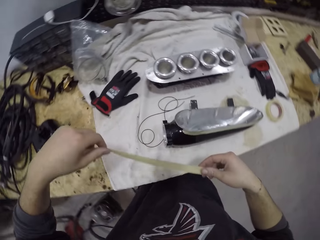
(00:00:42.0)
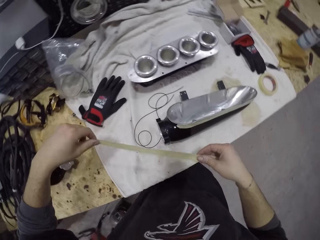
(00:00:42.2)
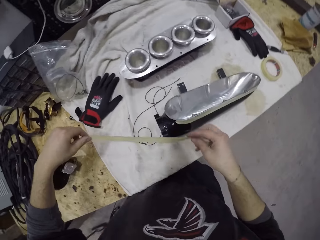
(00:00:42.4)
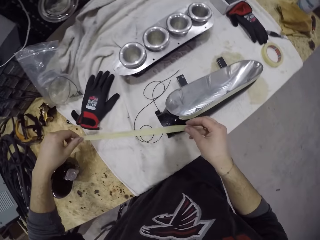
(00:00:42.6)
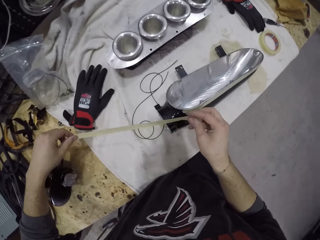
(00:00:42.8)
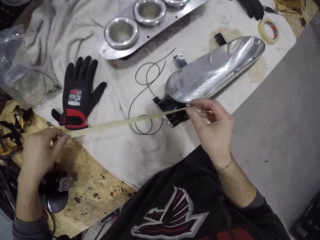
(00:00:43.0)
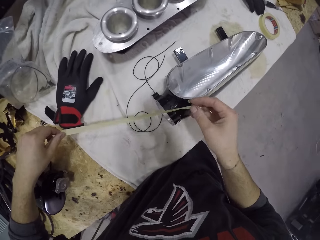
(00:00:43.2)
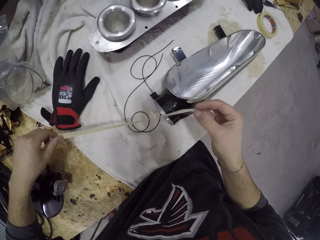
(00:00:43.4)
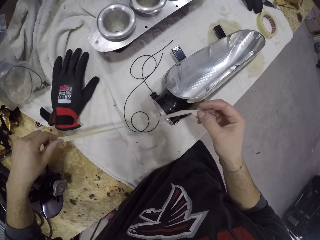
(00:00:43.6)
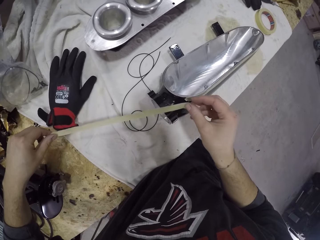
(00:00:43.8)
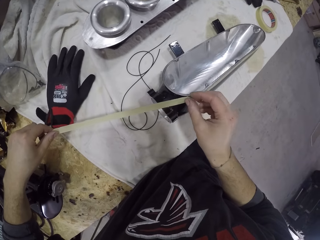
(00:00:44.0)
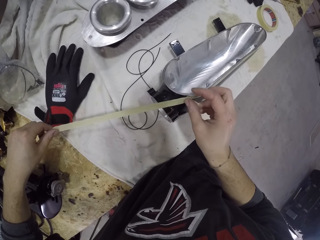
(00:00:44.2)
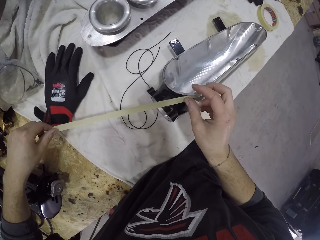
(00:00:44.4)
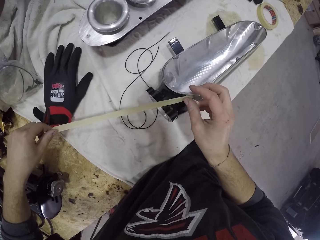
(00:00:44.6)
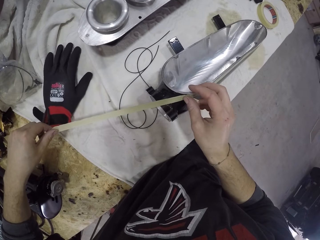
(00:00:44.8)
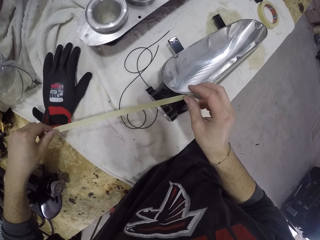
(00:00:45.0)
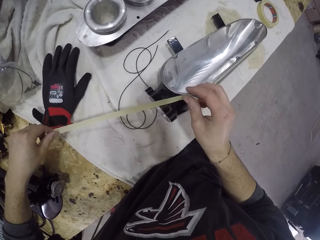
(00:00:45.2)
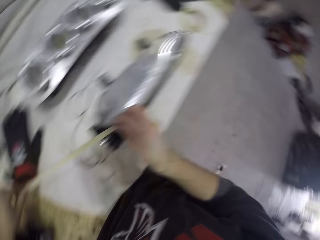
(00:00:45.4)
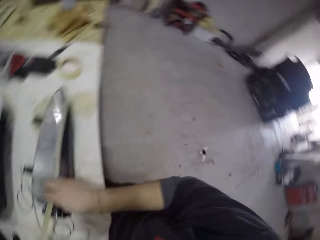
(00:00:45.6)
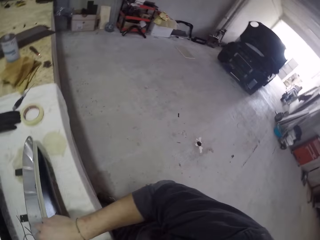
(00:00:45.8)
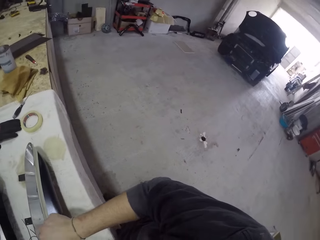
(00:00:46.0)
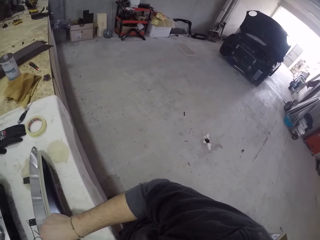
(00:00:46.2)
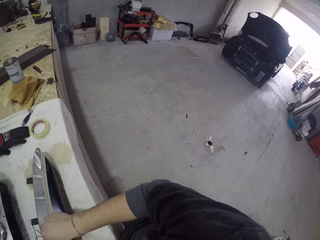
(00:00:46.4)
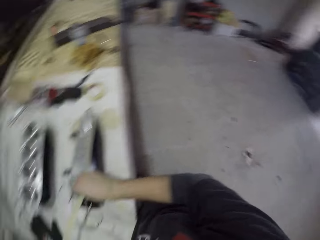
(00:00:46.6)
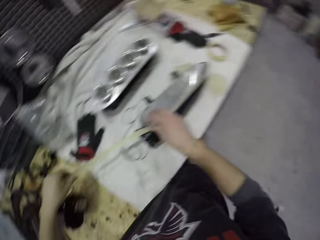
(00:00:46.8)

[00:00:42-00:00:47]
The camera wearer holds the tape with both hands. They stick the piece of paper tape on a torch light with both hands. They look back.
